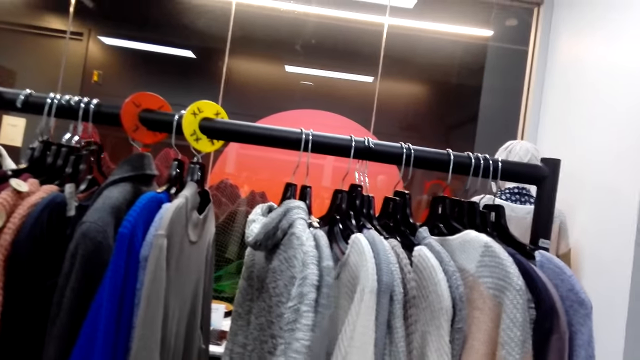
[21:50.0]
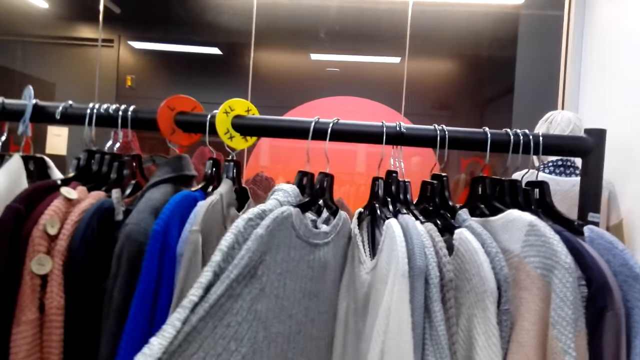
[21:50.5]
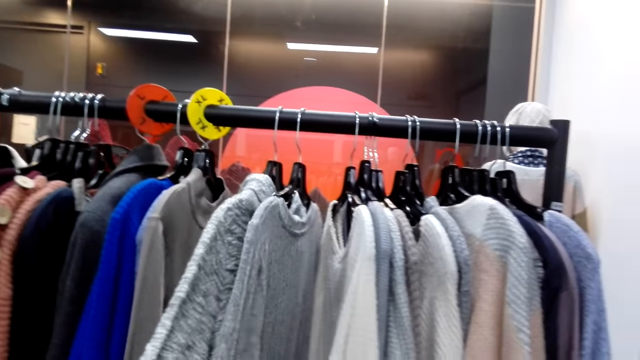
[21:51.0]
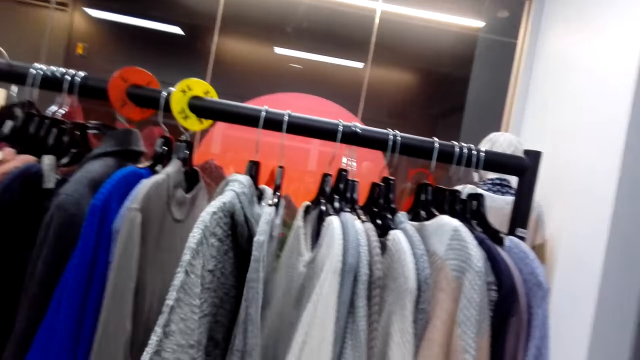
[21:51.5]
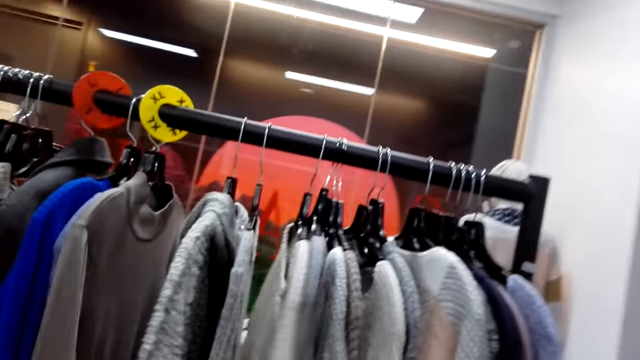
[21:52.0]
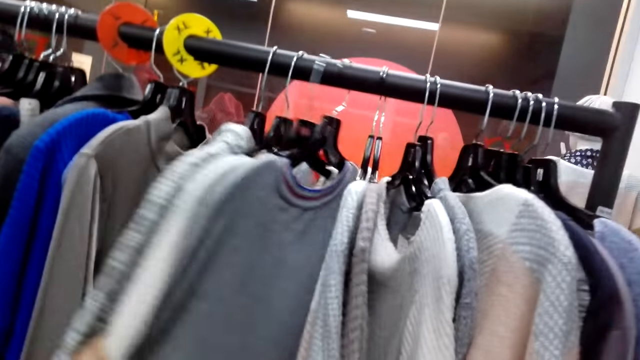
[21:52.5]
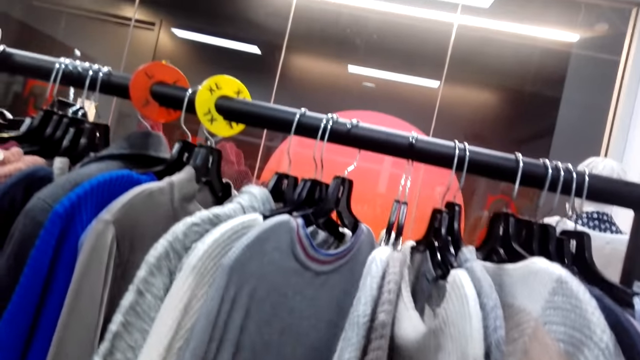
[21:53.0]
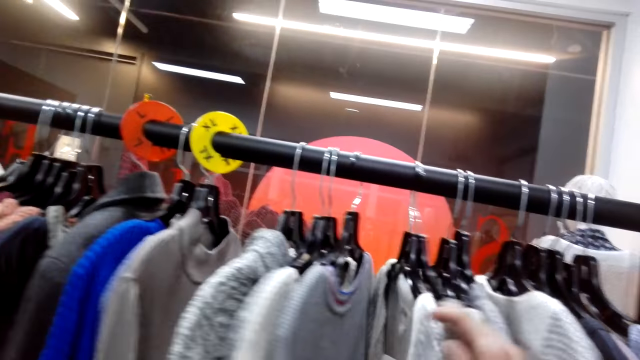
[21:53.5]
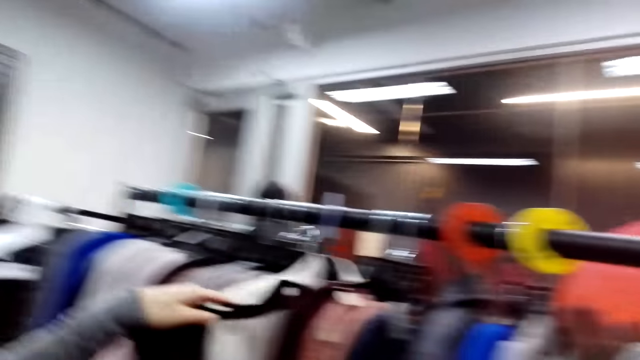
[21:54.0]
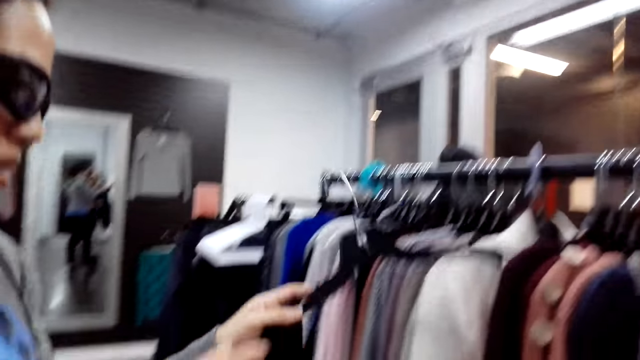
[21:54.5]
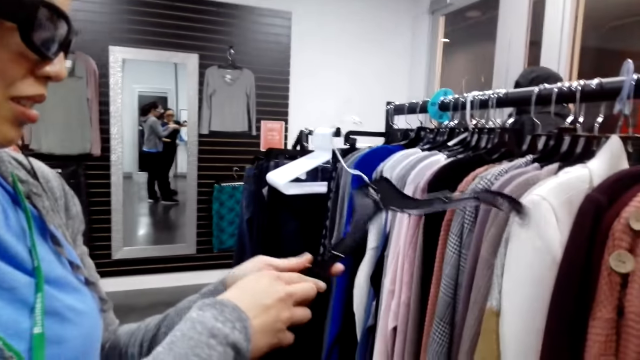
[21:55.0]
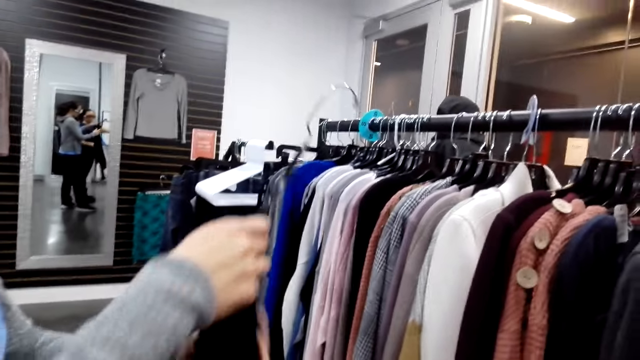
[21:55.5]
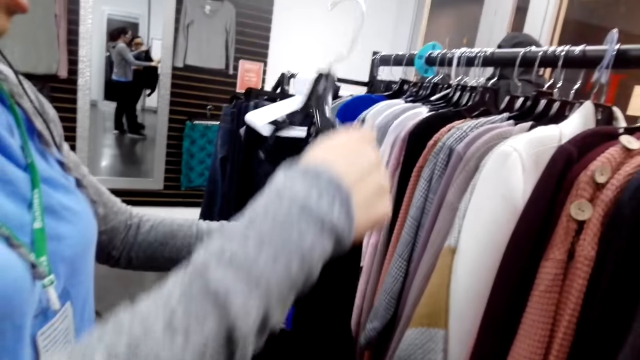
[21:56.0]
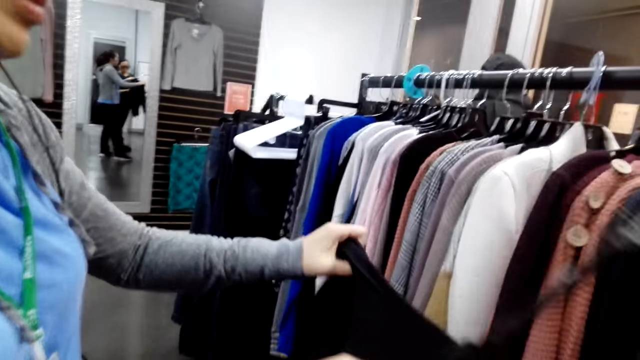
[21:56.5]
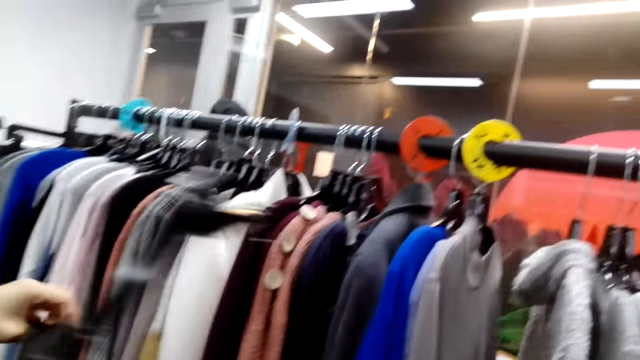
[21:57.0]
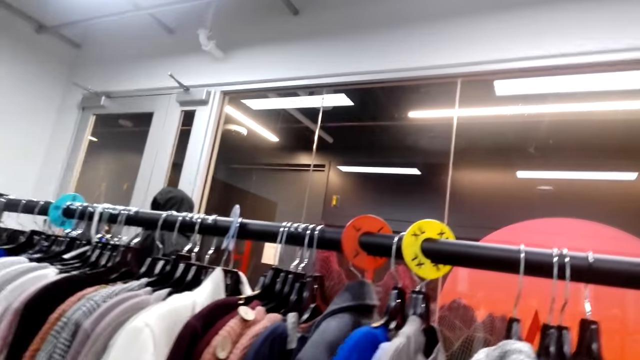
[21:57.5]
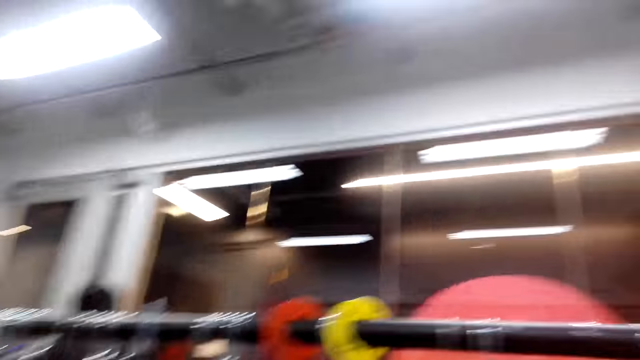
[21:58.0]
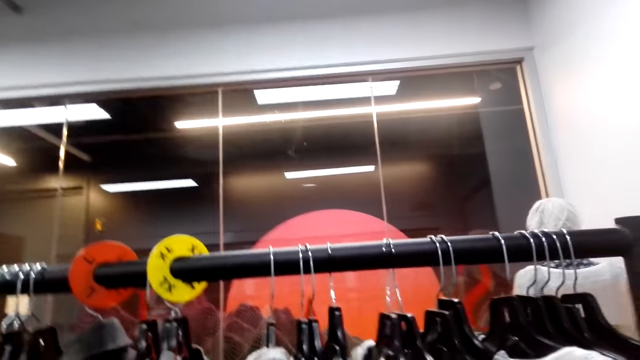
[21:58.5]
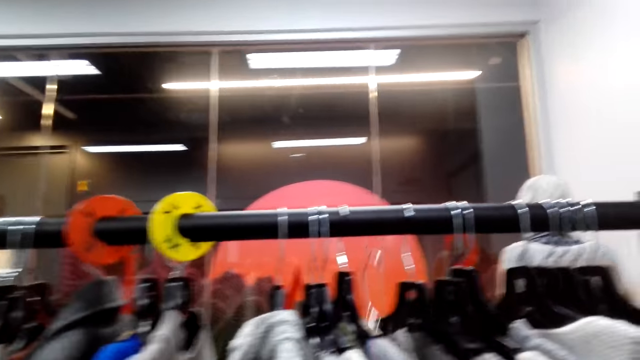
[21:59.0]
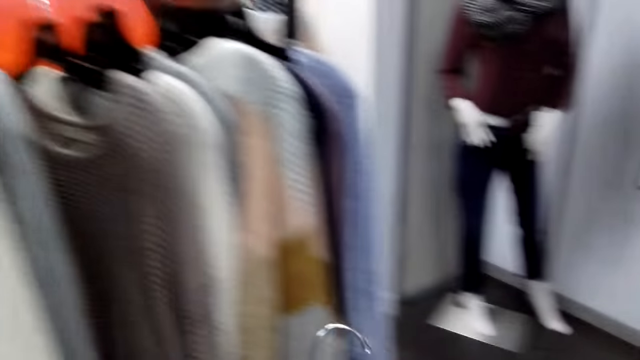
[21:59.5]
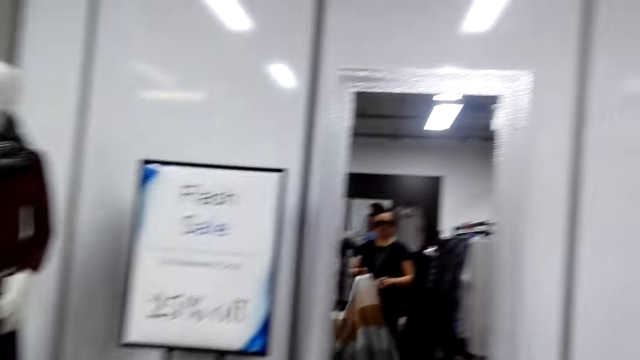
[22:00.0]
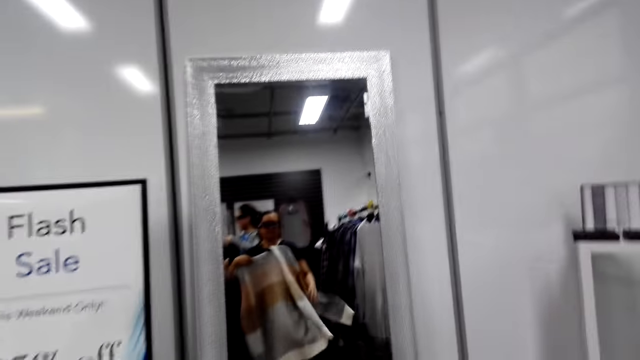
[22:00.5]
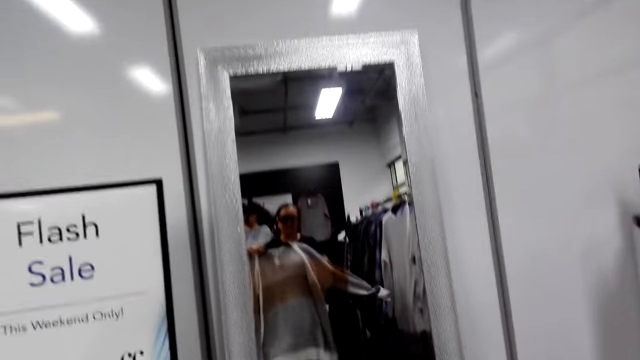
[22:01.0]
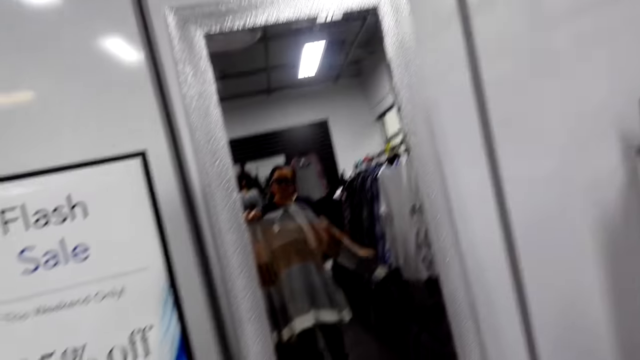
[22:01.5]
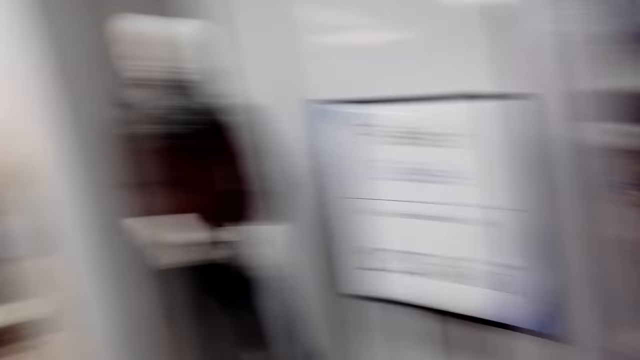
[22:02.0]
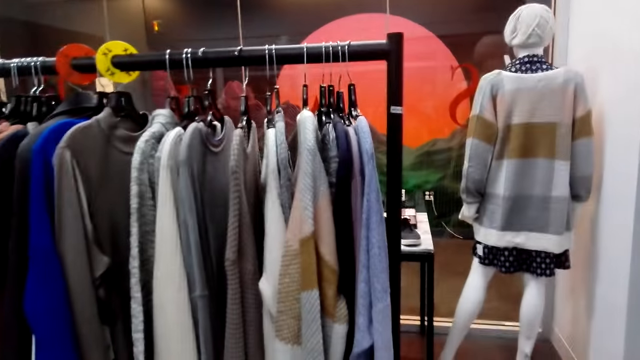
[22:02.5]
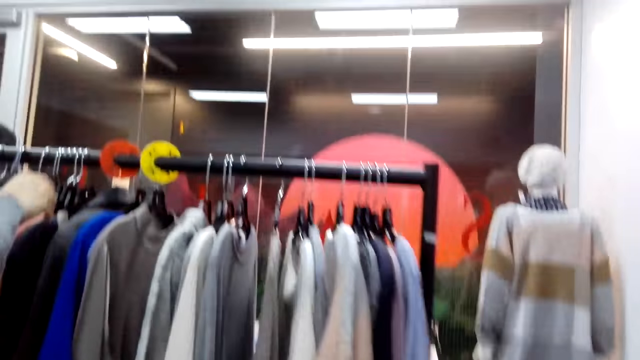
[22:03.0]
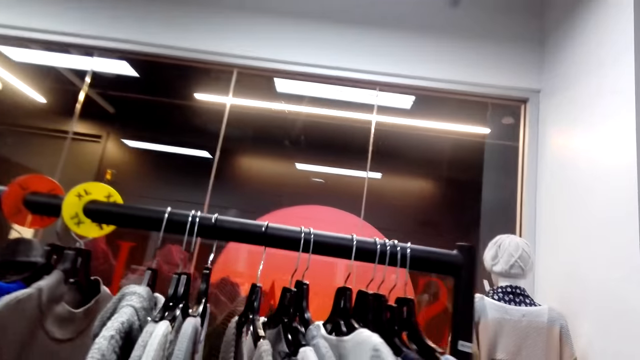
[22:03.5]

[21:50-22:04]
The camera wearer holds some jumpers on the clothes rack. They look around. A woman removes a cloth from the clothes rack. The woman puts the cloth on the hanger. The woman picks the cloth from the rail. The camera wearer removes the cloth from the clothes rack. They move to the mirror and look at the mirror.

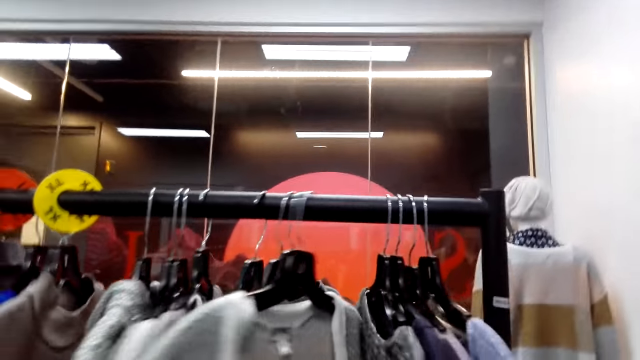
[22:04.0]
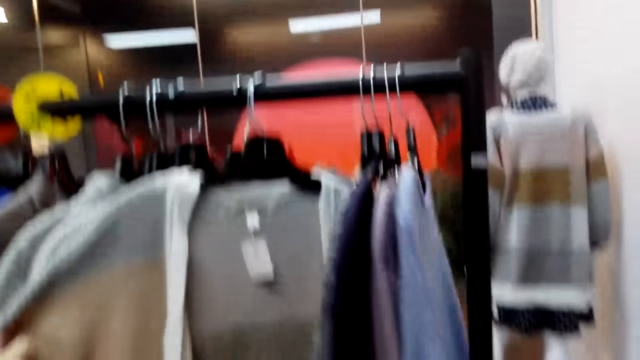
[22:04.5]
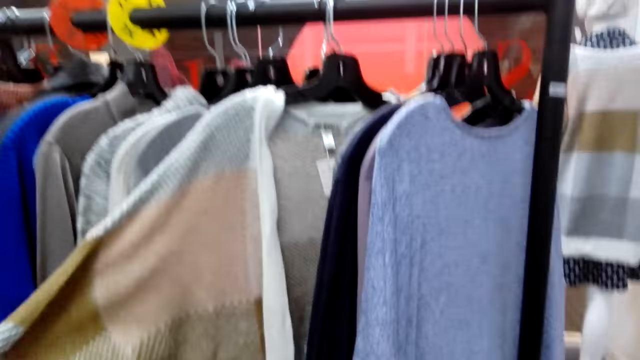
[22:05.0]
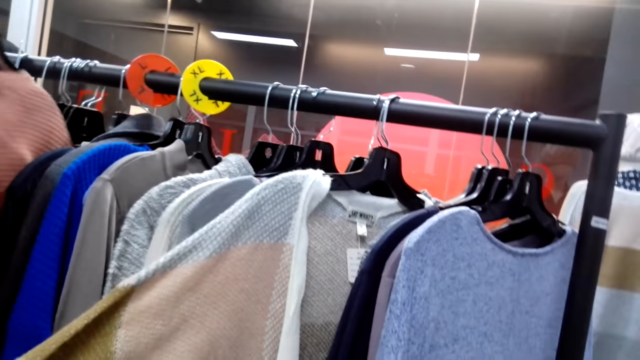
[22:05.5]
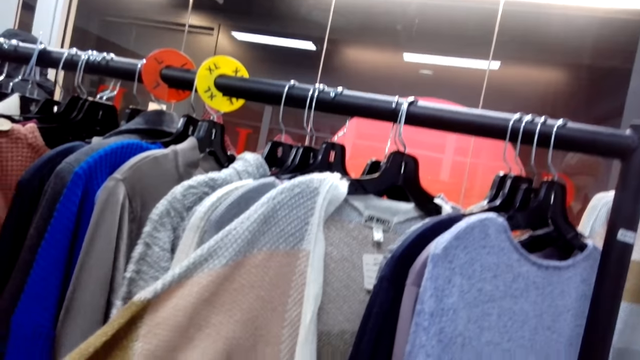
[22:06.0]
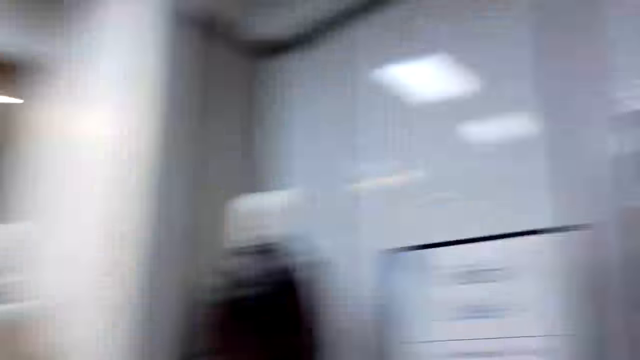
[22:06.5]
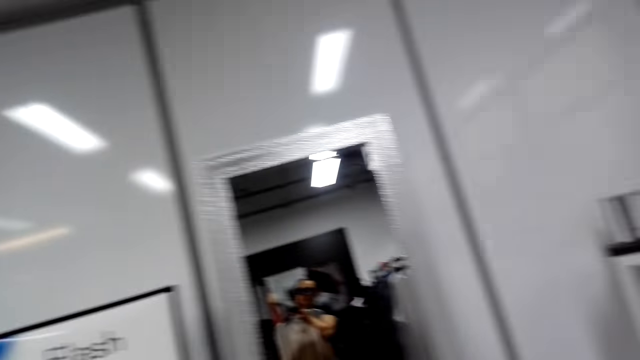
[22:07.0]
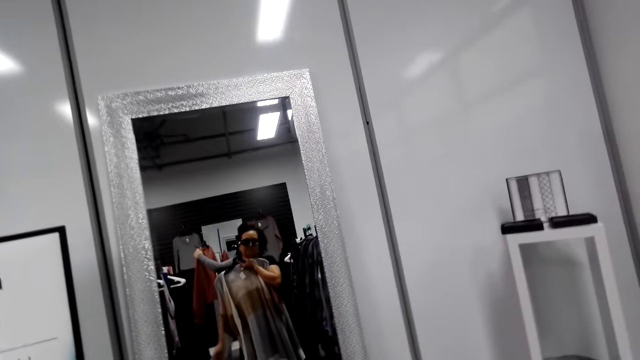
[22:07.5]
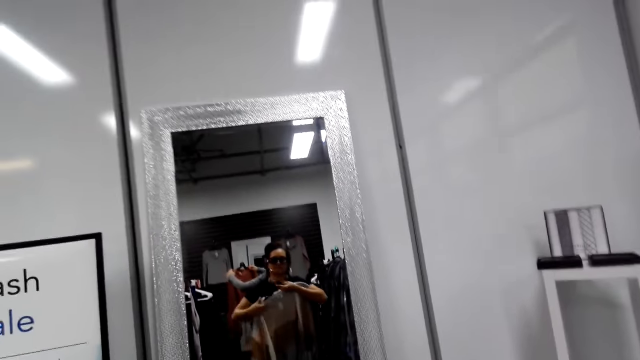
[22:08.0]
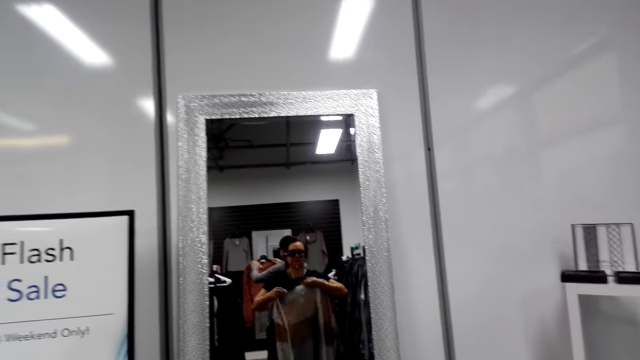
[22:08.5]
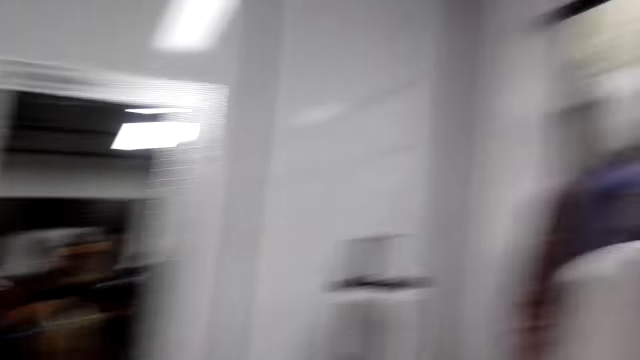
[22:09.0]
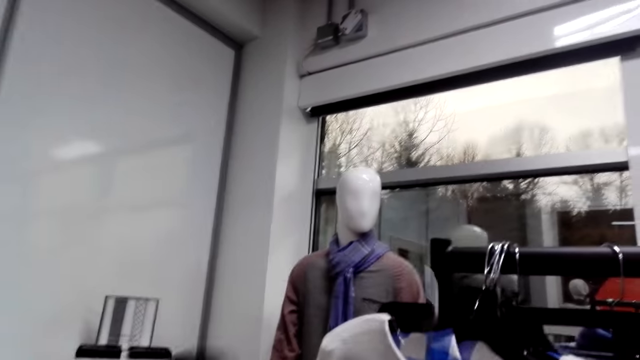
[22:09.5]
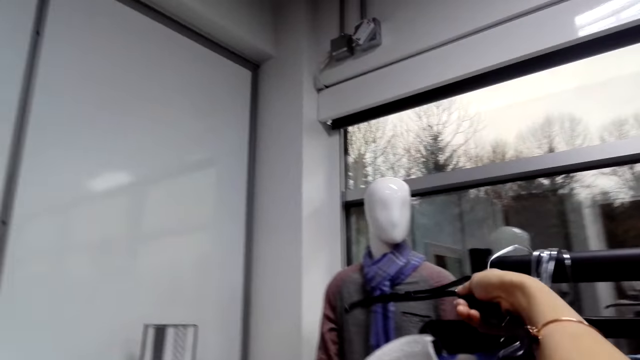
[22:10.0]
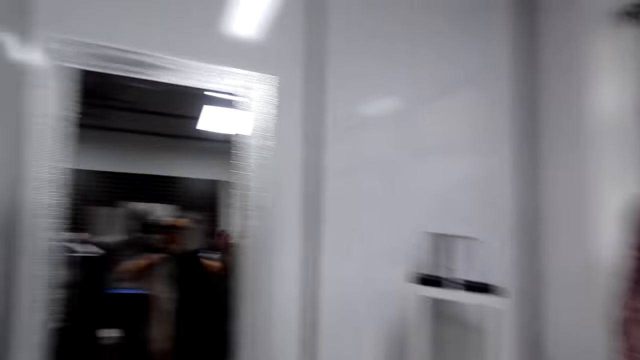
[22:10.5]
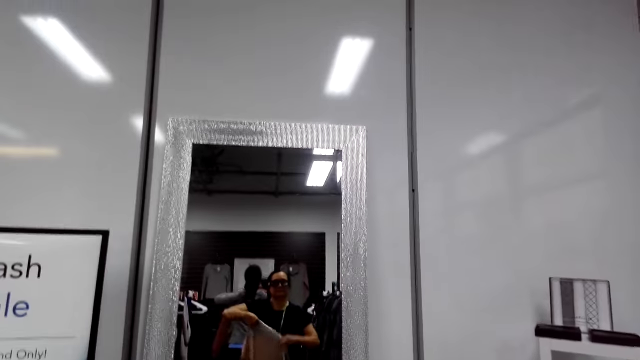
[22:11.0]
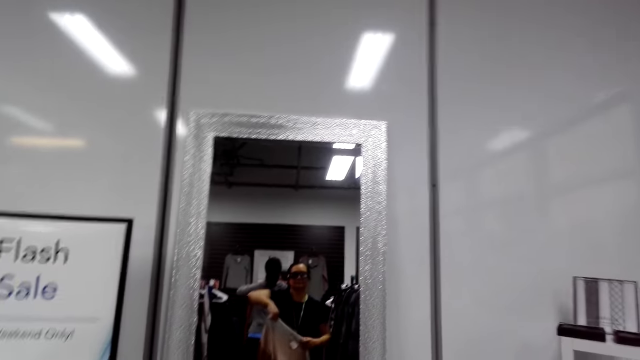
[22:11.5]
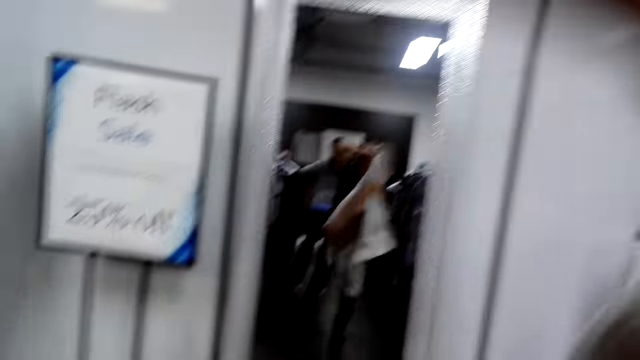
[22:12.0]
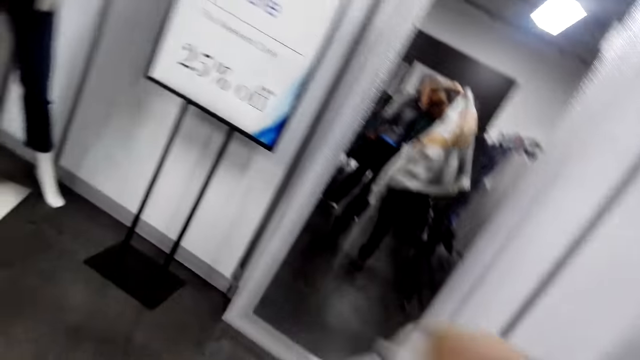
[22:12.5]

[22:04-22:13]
The camera wearer turns towards the clothes rack. They move to the mirror and remove the sweater from the hanger. A lady puts the hanger on the rail. The camera wearer puts the hanger on the clothes rack.
